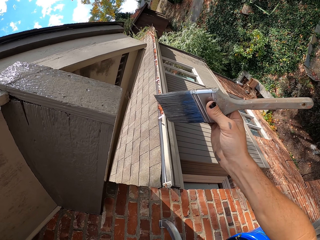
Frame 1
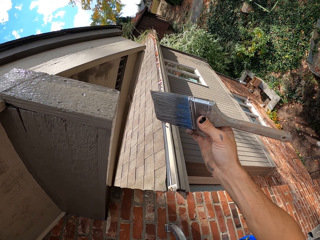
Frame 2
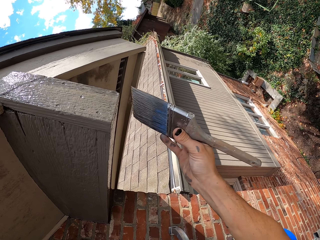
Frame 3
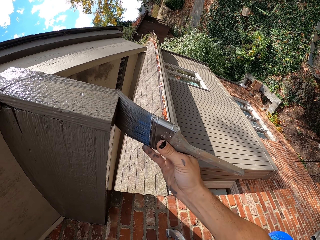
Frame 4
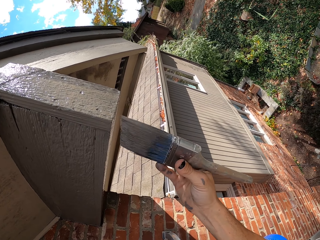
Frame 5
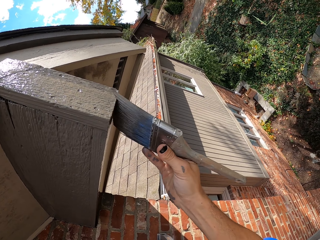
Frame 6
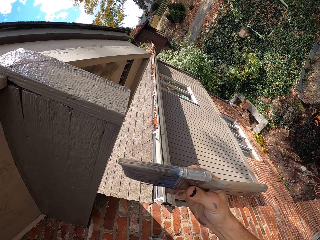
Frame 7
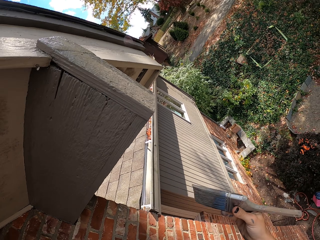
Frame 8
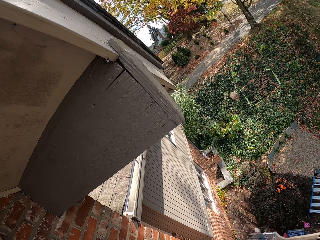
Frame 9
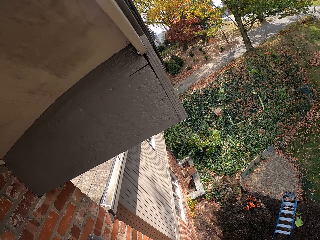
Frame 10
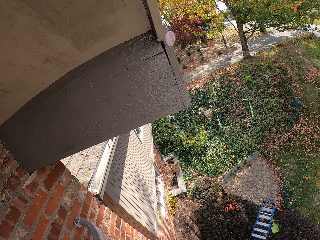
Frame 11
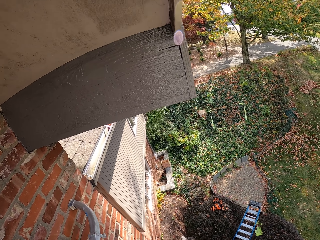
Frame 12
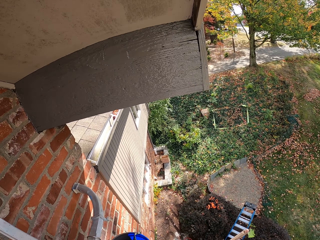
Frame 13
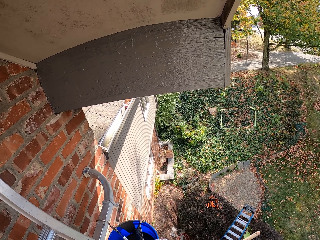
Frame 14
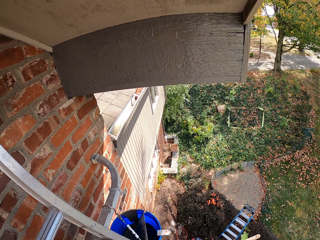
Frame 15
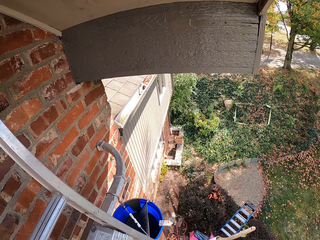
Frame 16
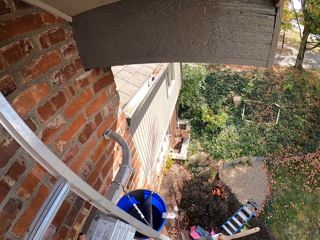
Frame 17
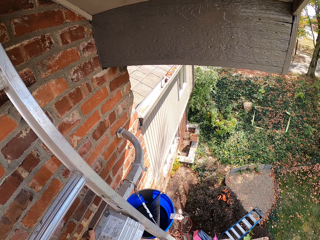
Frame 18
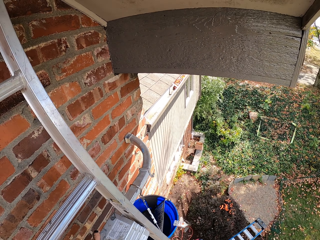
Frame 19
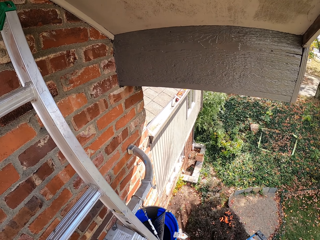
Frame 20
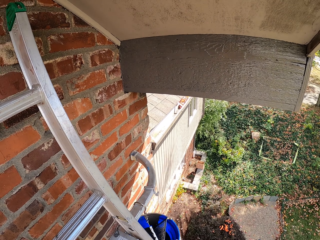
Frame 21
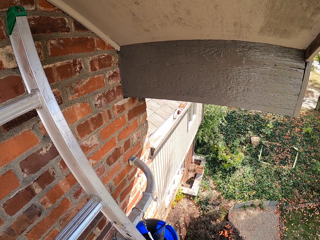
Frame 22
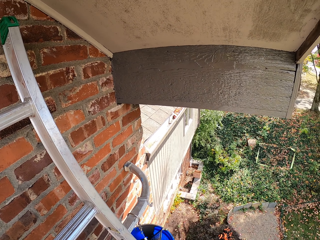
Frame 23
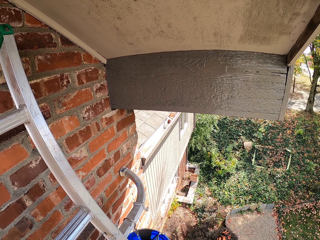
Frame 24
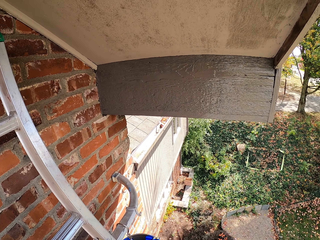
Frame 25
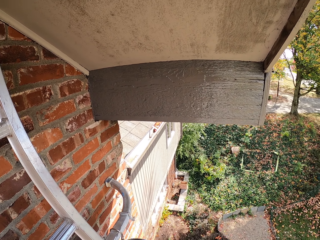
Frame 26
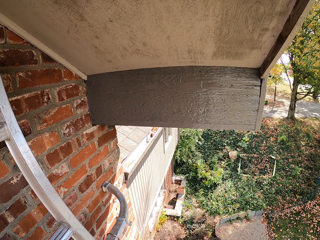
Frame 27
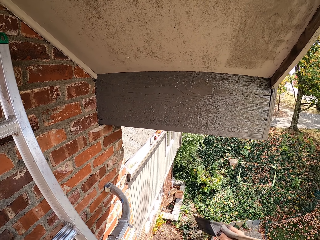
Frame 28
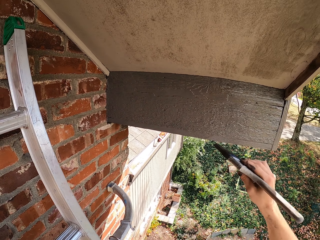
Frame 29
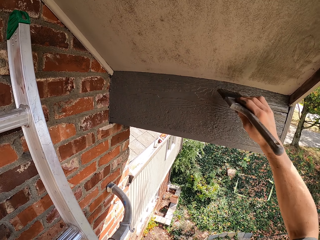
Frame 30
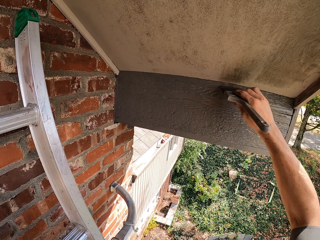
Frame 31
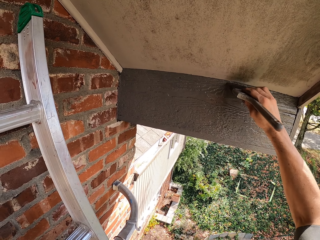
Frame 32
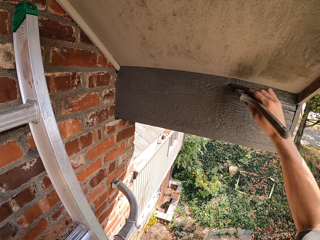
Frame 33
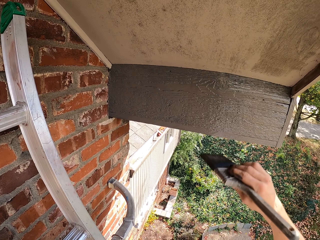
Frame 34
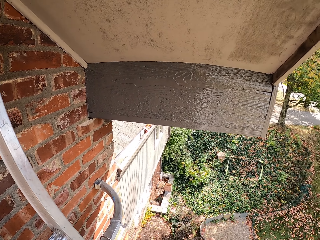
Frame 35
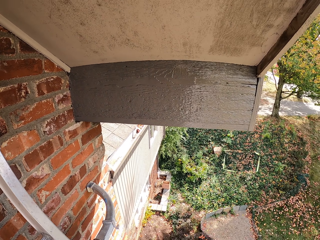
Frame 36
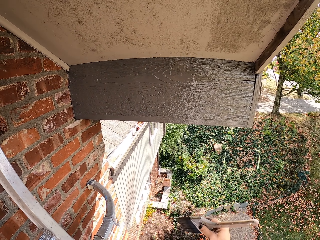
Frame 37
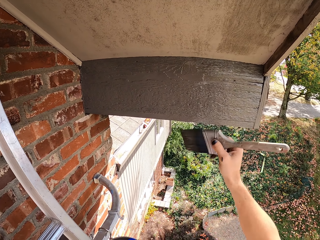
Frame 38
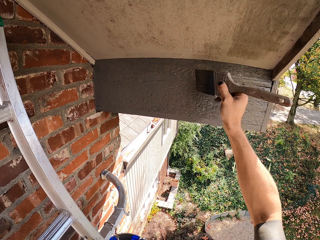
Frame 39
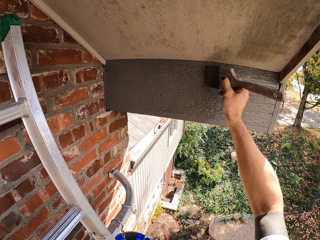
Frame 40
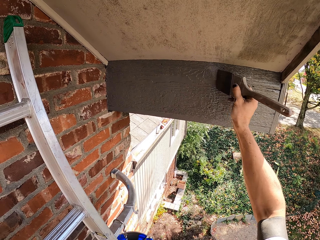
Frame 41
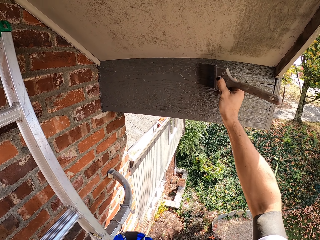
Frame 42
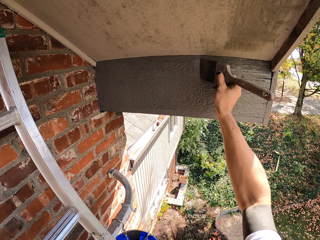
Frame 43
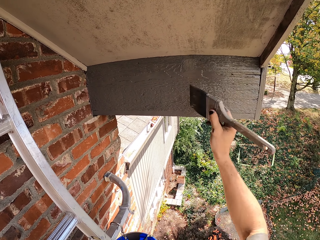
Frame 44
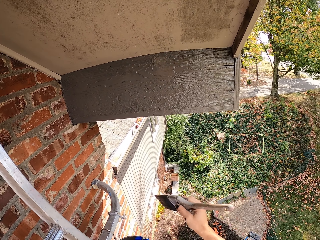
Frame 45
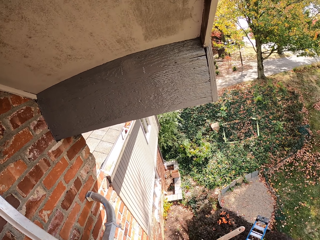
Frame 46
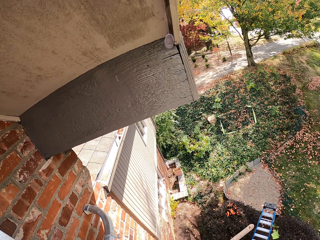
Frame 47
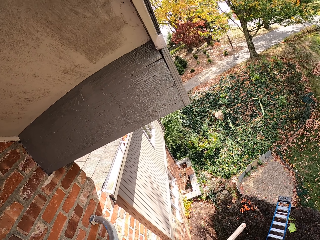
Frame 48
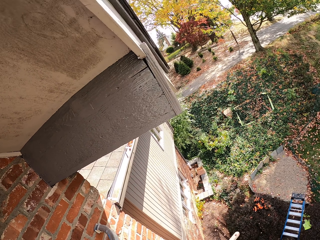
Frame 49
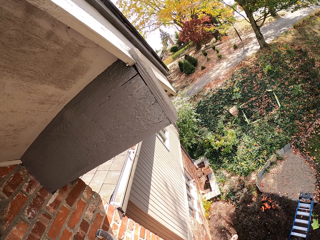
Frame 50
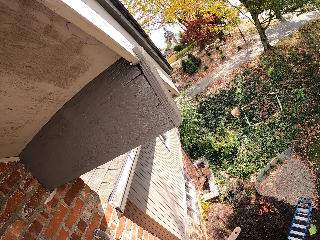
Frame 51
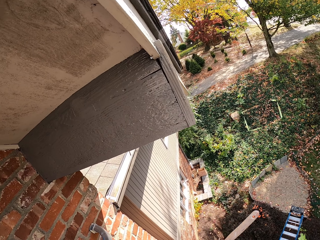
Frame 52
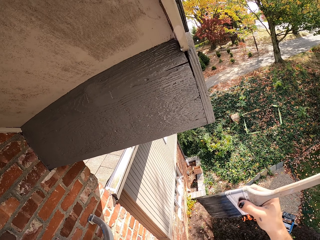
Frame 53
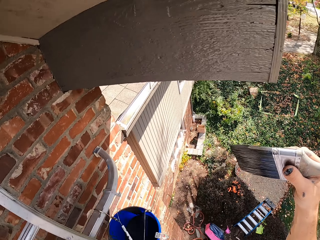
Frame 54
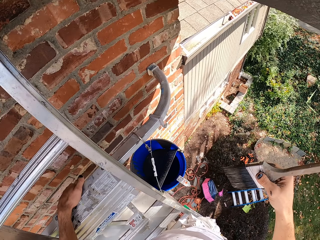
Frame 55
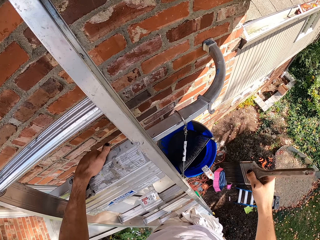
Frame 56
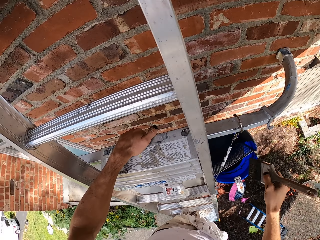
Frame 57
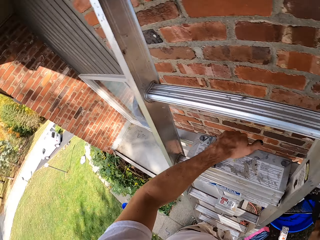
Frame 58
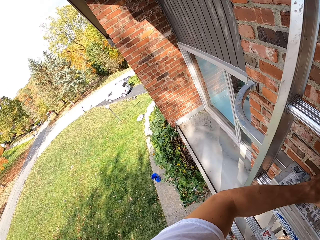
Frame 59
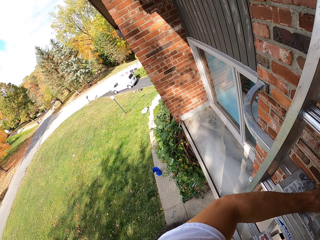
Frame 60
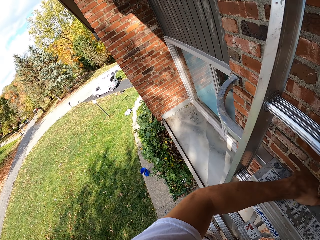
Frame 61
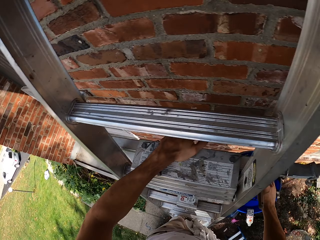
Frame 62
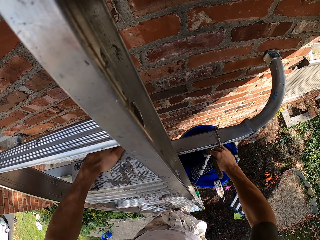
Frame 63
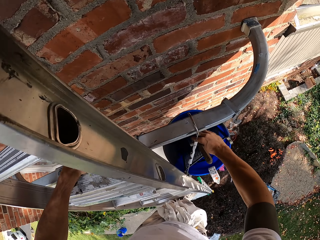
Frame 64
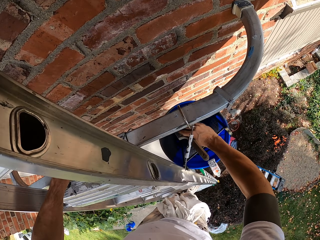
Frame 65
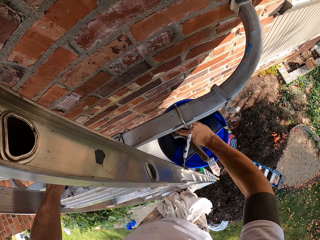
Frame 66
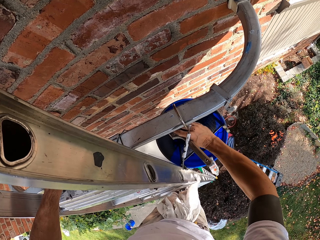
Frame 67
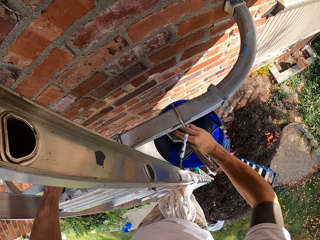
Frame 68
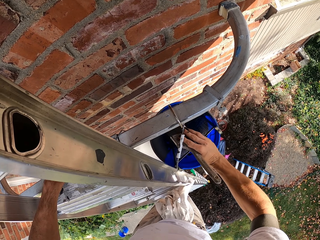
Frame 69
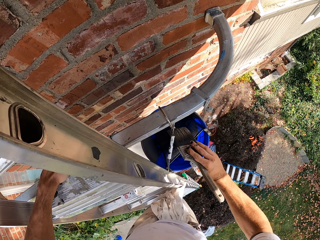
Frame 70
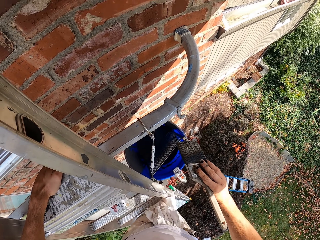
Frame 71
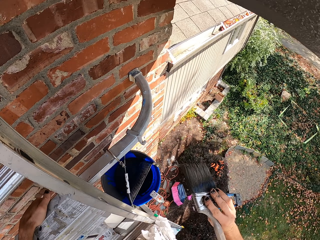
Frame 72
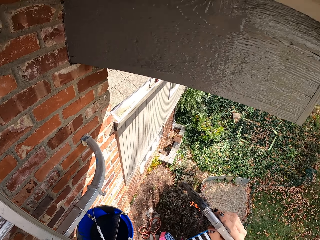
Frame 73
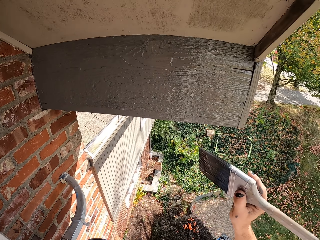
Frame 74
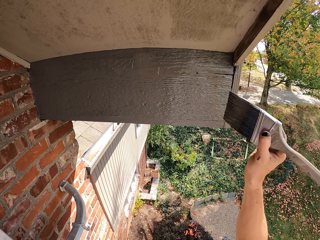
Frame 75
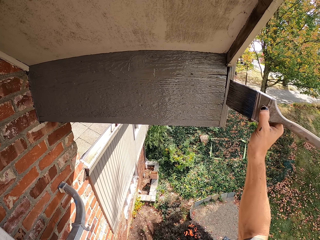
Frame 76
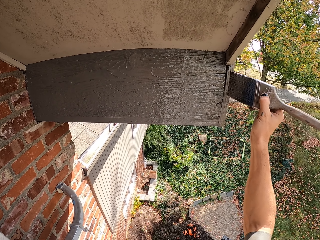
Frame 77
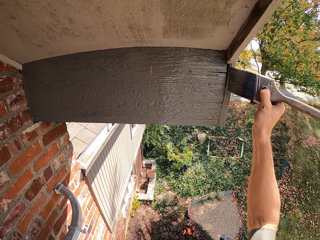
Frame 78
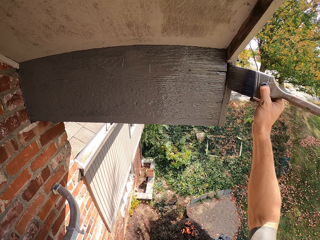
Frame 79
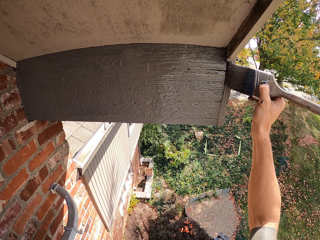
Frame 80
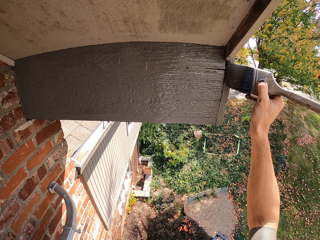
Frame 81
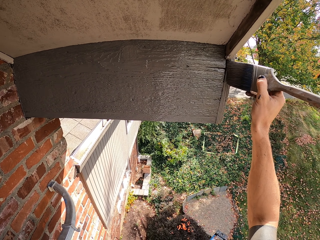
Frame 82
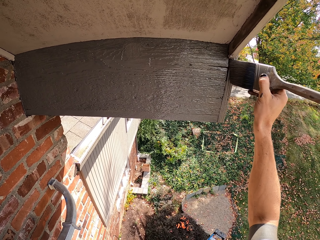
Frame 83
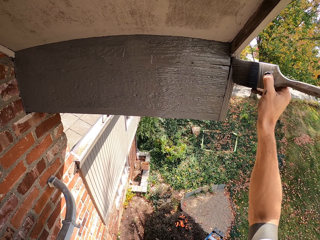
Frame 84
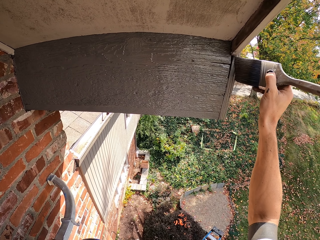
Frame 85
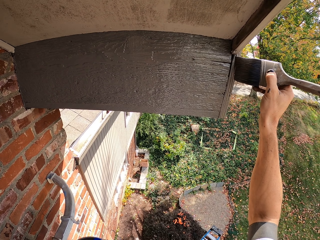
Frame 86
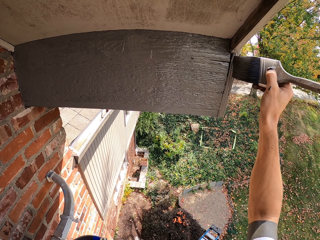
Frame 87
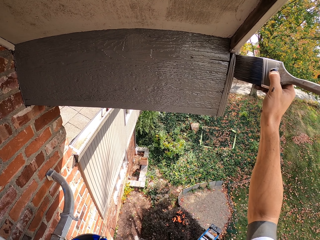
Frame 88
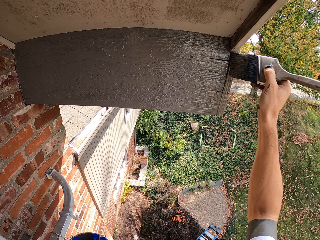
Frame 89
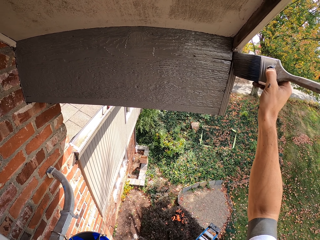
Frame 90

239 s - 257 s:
The camera wearer looks around the building. They stop painting. They paint wood with the paint brush. They scoop paint with the paint brush from the bucket. They paint the wood with the paint brush.

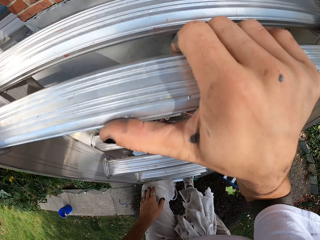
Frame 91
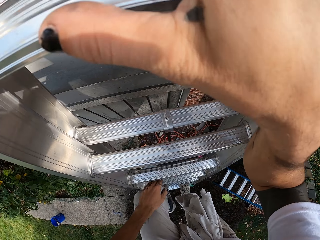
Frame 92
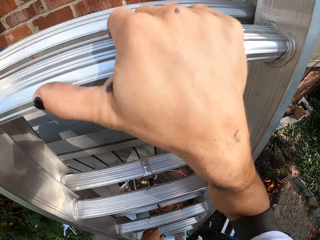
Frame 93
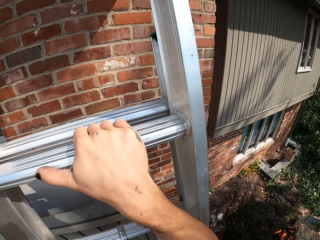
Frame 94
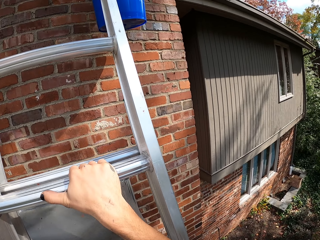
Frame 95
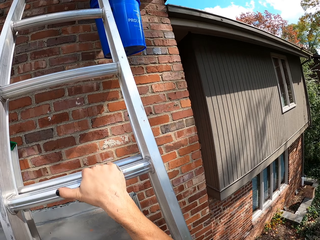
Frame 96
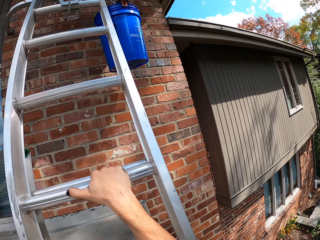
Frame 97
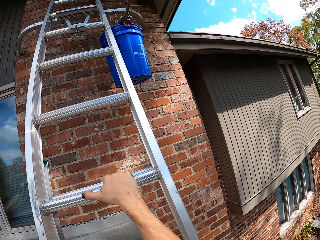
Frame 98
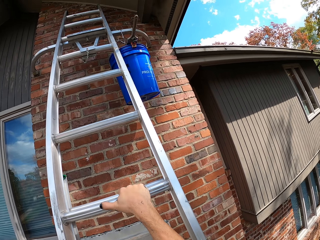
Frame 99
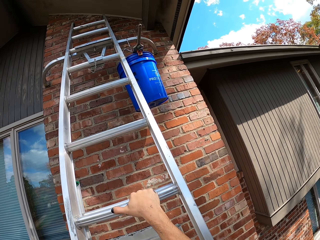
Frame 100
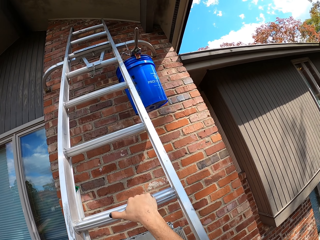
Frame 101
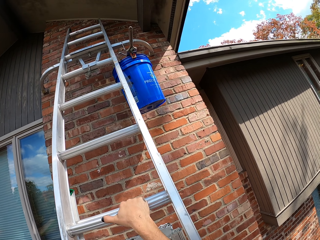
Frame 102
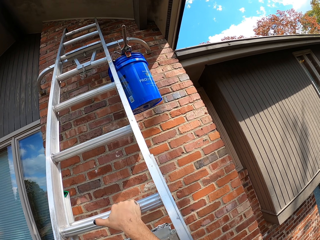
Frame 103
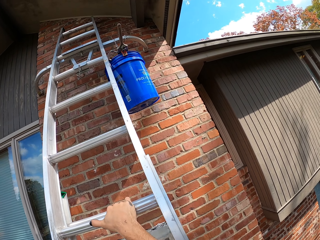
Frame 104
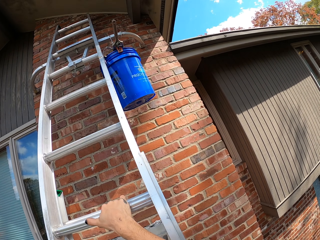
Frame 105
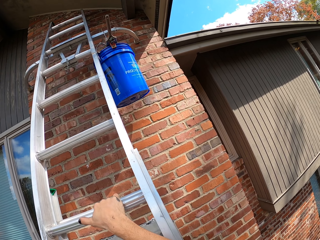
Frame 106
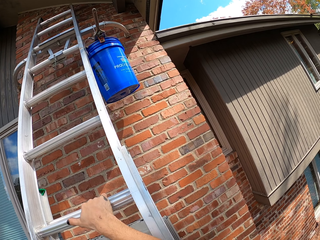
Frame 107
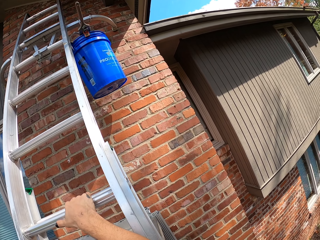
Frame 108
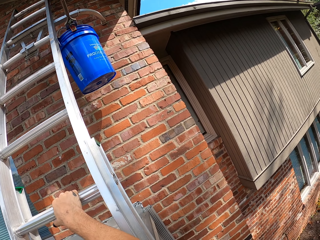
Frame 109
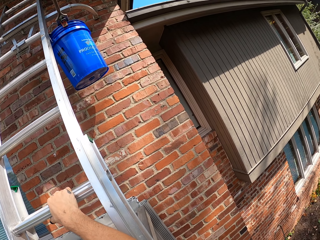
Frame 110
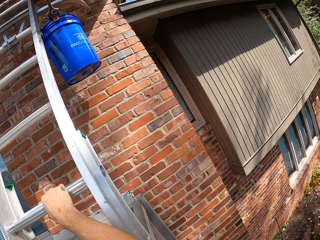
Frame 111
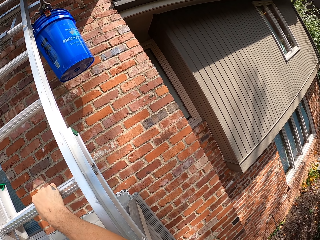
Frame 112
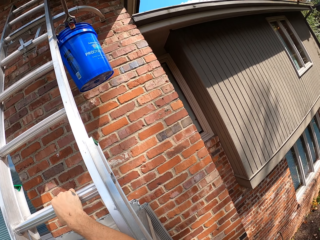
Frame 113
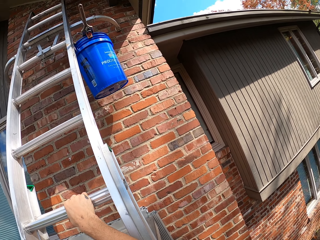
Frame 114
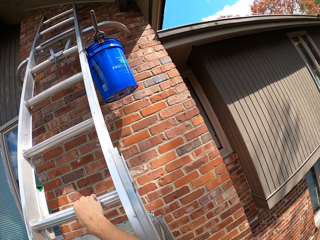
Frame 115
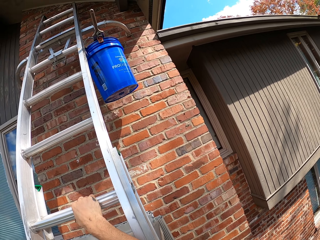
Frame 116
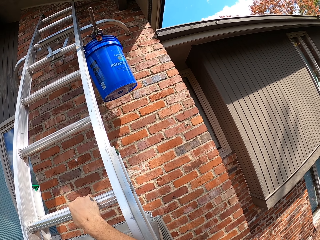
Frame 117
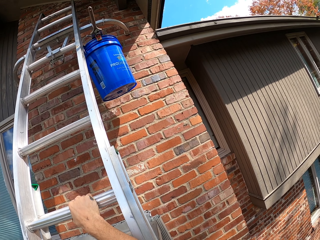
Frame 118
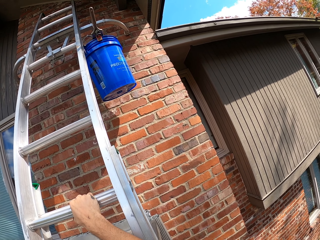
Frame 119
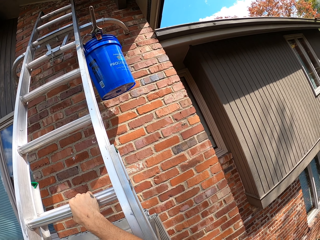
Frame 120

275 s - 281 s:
The camera wearer stops.
